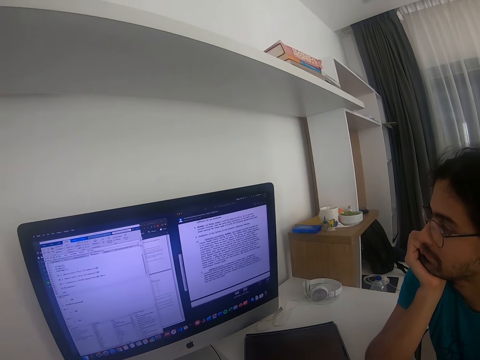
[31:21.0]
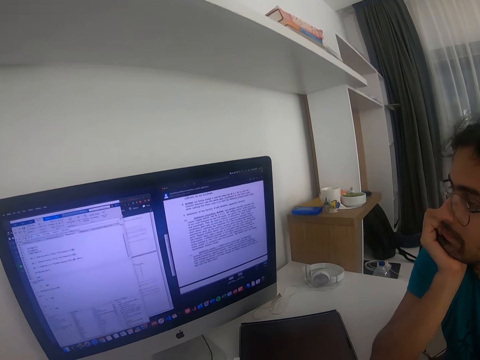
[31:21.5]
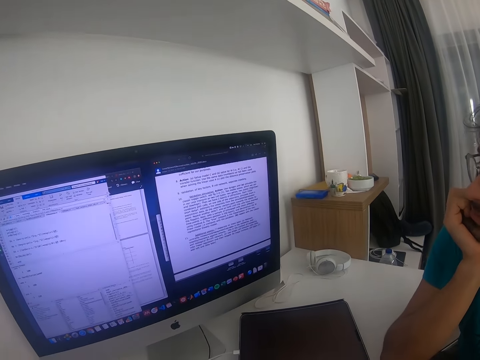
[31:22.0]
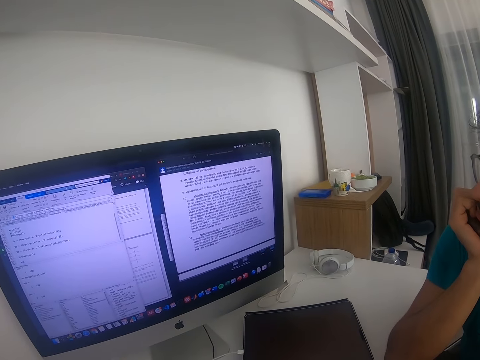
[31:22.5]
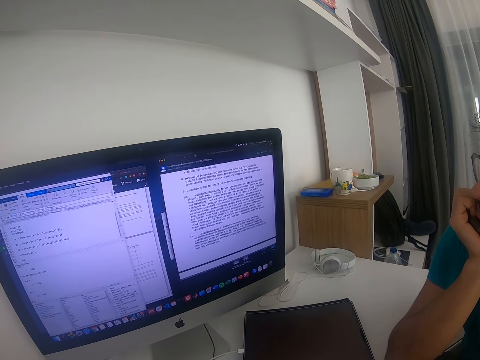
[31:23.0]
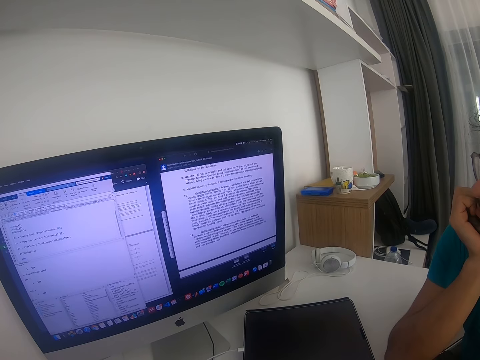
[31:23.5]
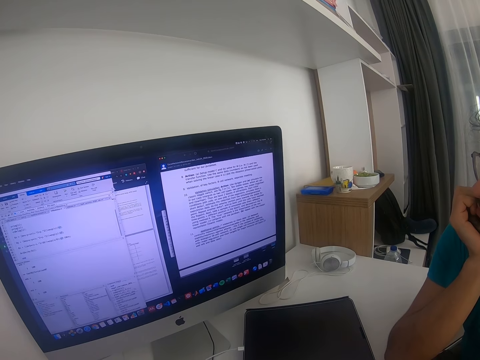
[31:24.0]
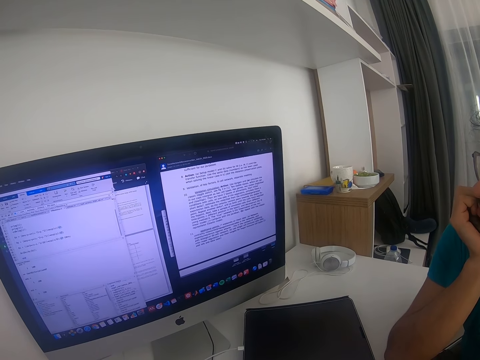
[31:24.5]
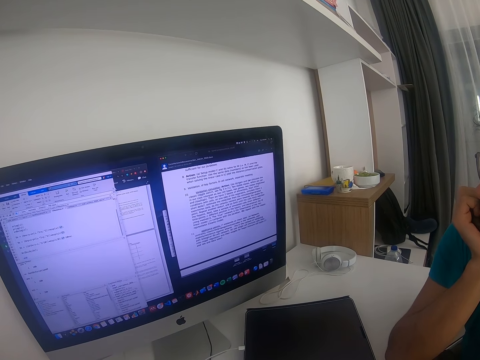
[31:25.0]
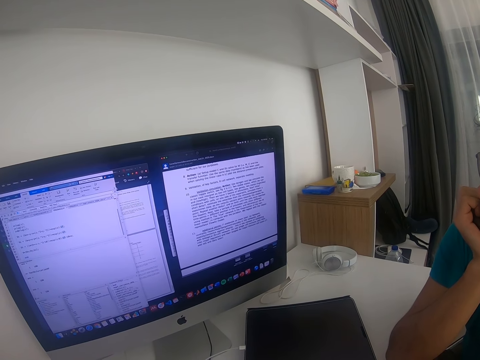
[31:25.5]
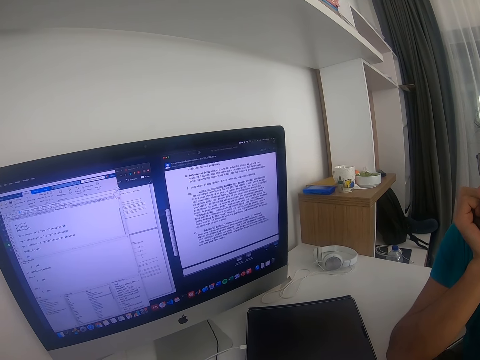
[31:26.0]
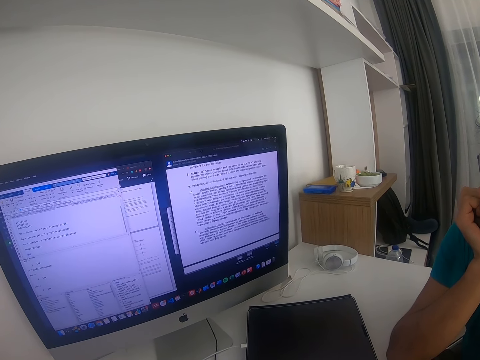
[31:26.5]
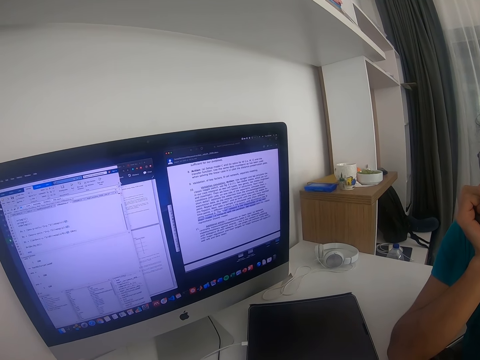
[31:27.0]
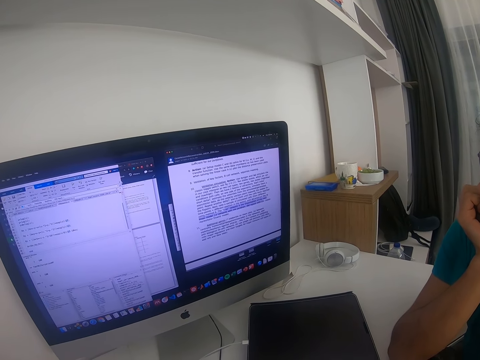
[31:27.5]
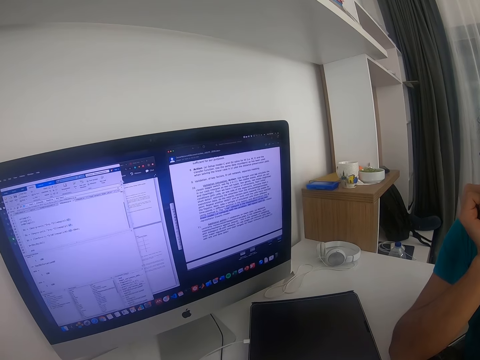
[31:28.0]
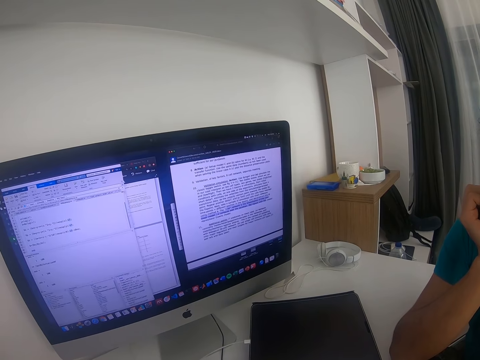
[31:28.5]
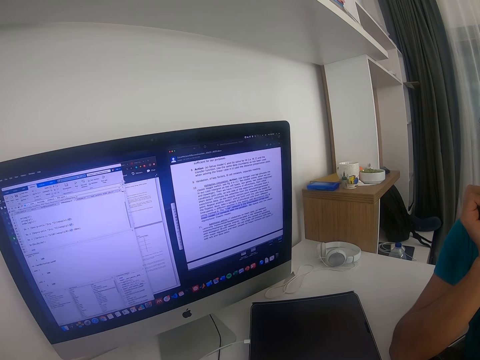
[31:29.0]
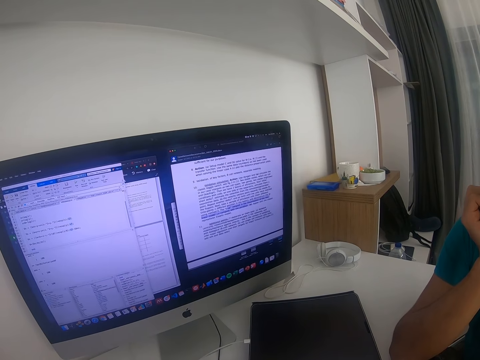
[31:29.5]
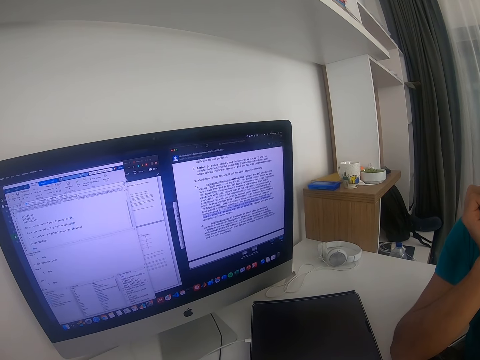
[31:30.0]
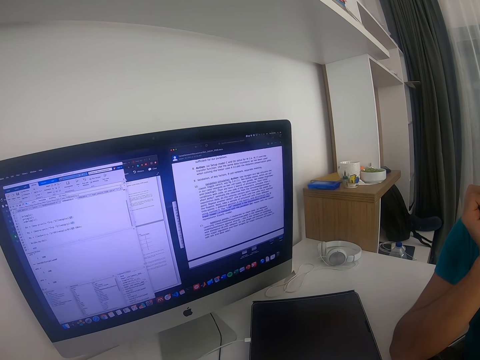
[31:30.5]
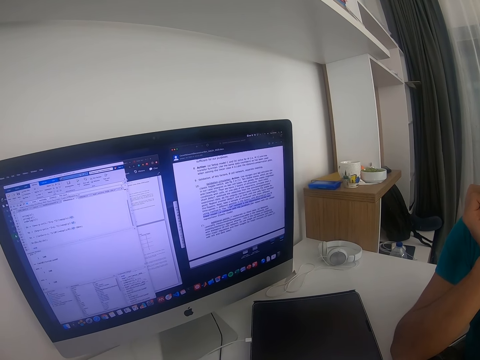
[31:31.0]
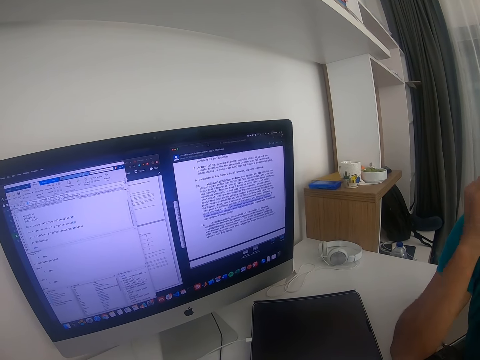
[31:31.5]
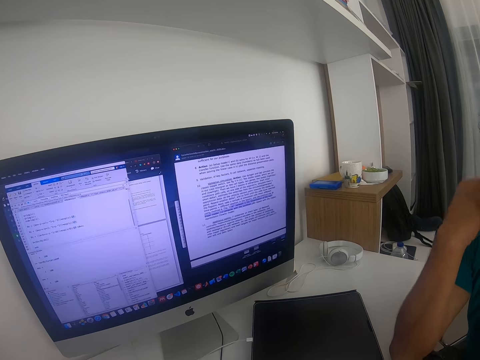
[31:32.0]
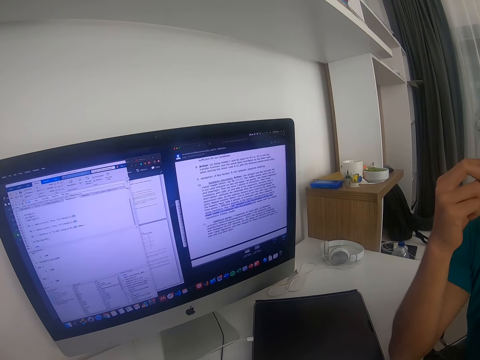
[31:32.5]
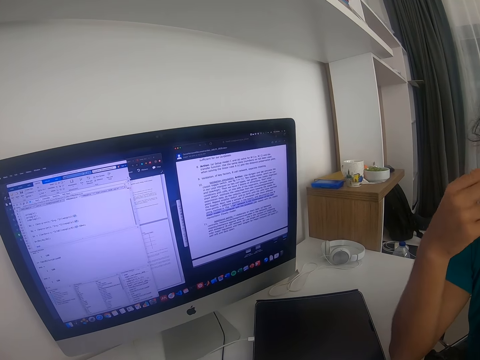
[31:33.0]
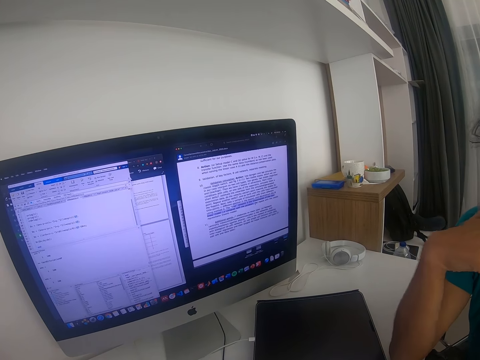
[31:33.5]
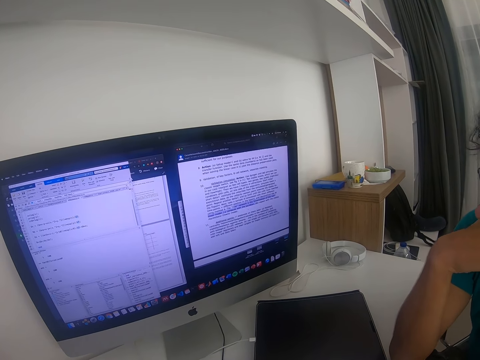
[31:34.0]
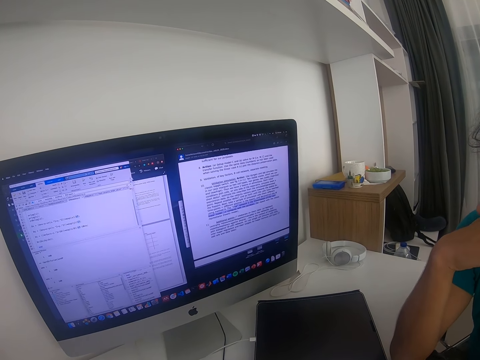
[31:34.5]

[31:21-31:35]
The camera wearer talks around.

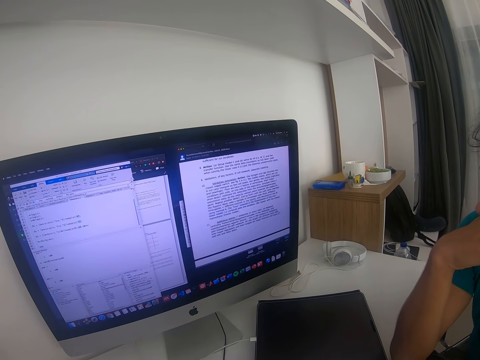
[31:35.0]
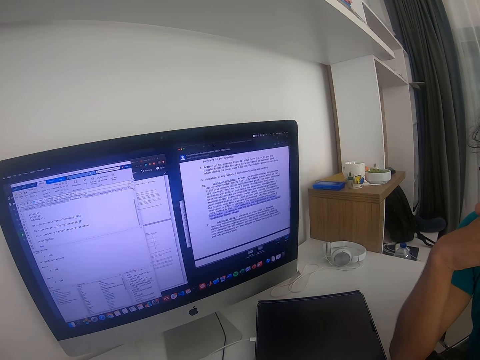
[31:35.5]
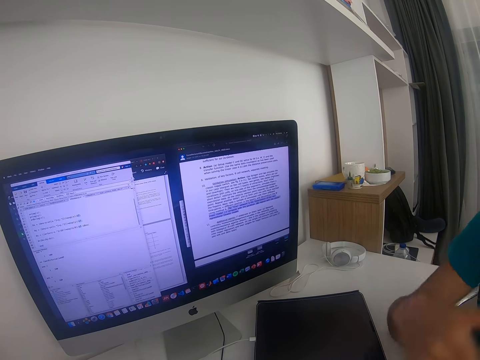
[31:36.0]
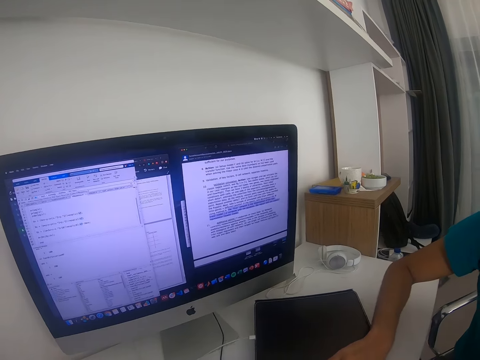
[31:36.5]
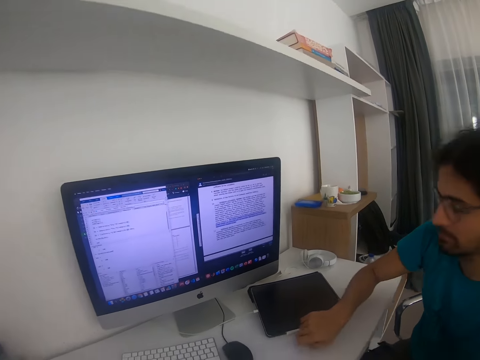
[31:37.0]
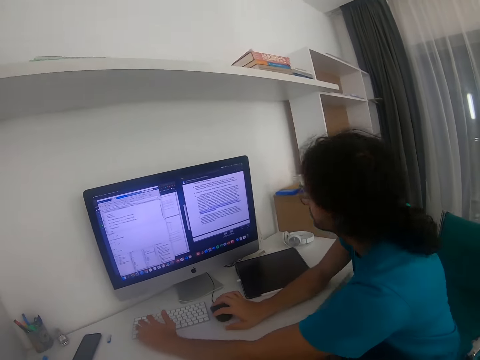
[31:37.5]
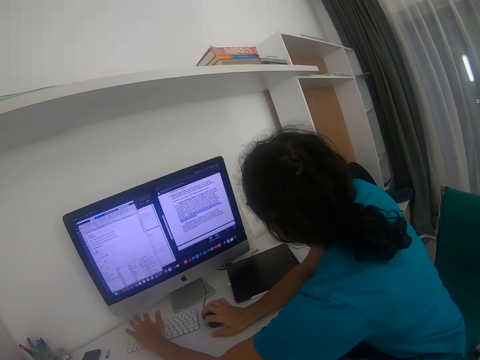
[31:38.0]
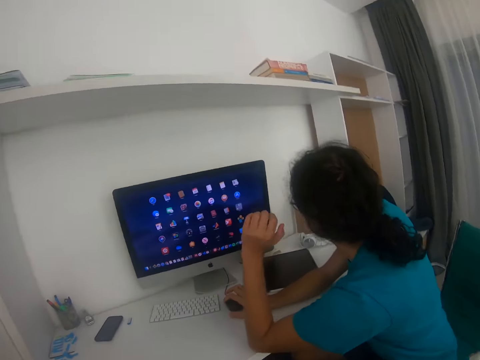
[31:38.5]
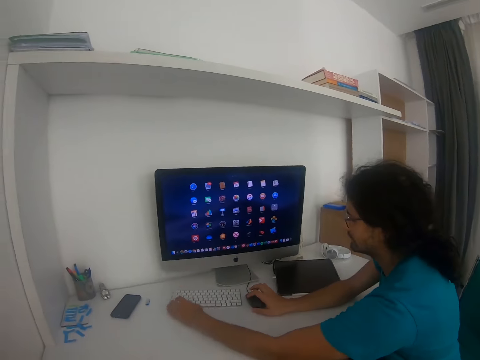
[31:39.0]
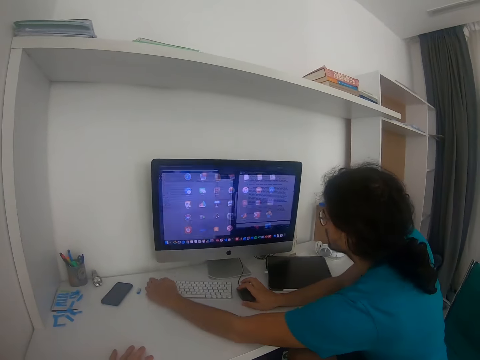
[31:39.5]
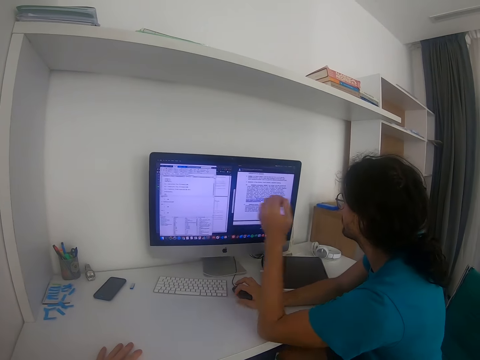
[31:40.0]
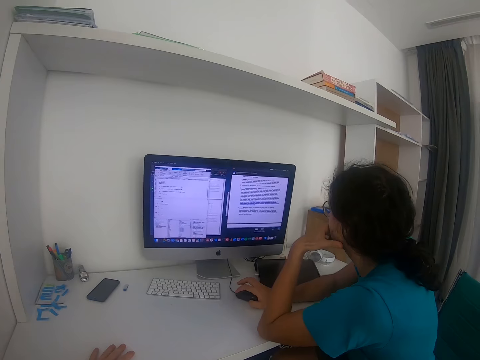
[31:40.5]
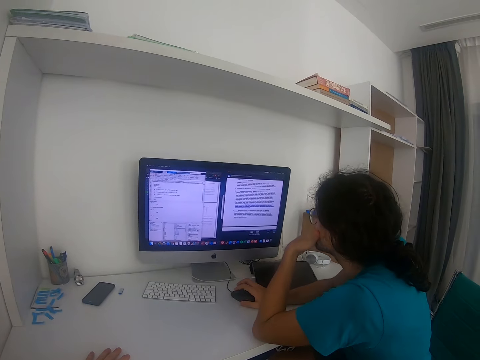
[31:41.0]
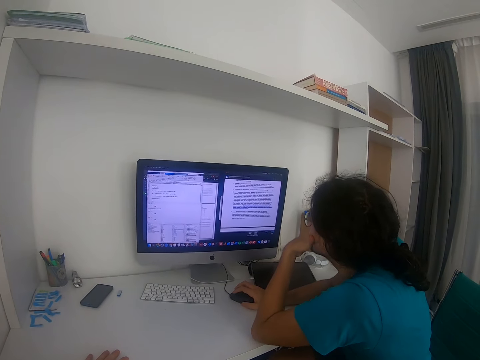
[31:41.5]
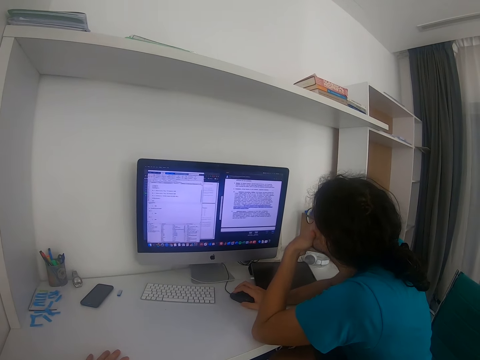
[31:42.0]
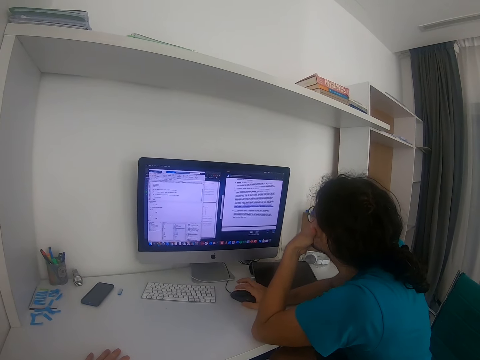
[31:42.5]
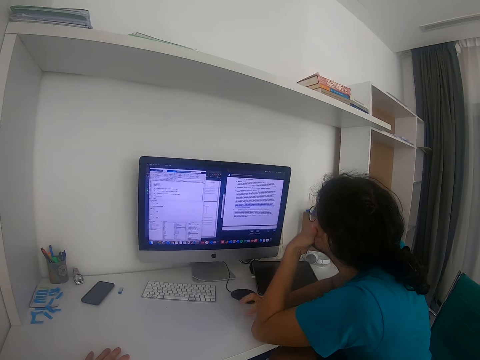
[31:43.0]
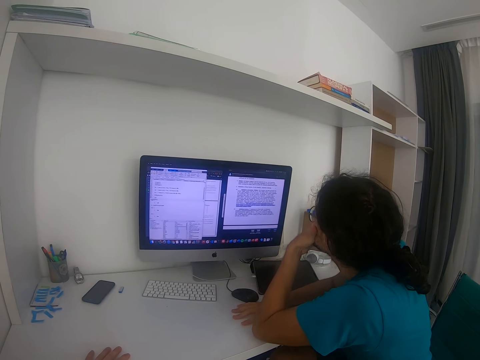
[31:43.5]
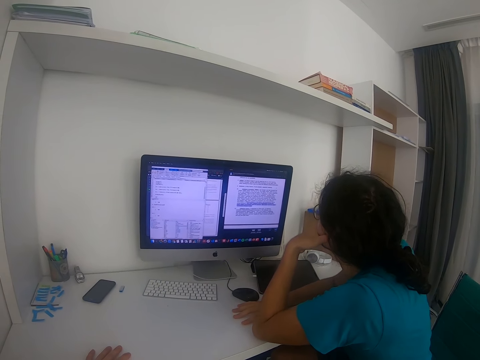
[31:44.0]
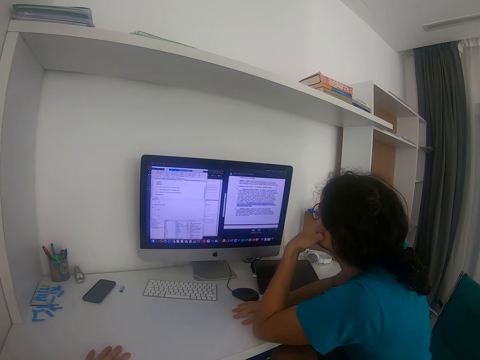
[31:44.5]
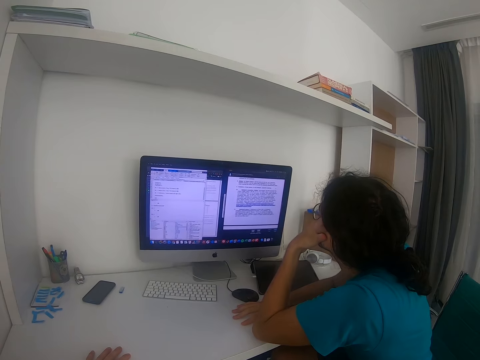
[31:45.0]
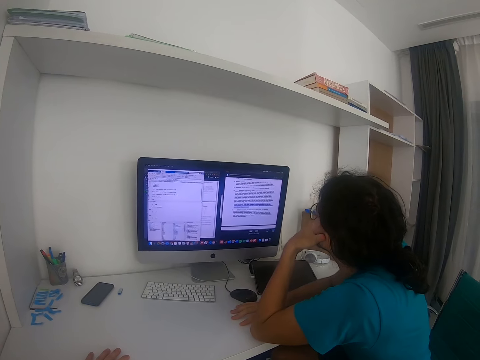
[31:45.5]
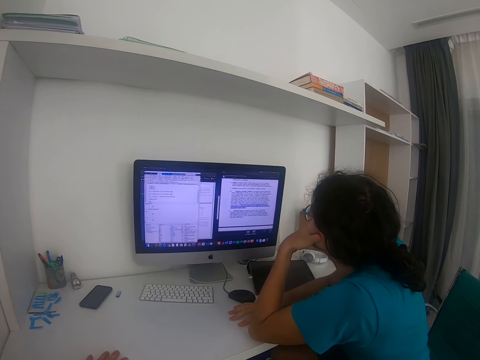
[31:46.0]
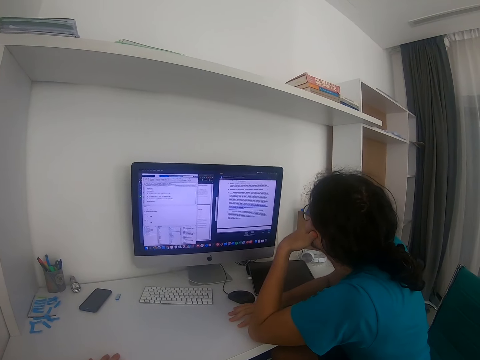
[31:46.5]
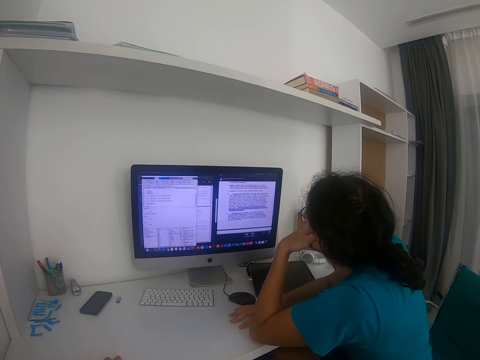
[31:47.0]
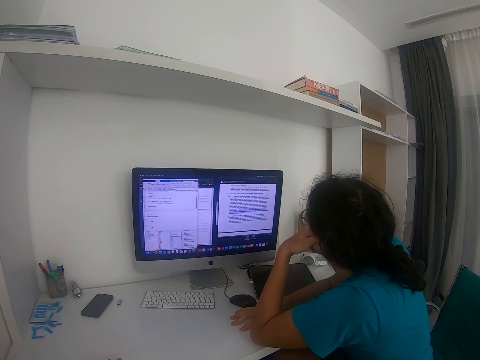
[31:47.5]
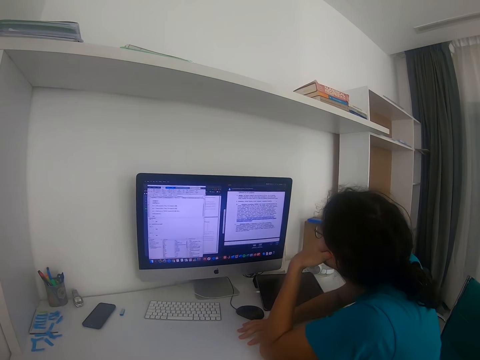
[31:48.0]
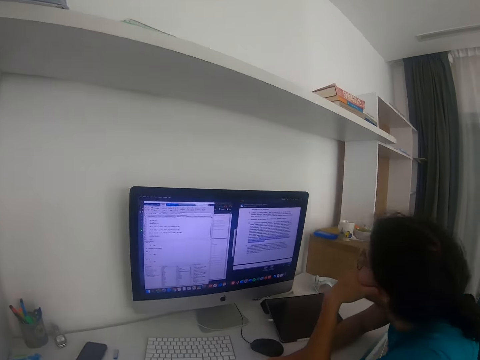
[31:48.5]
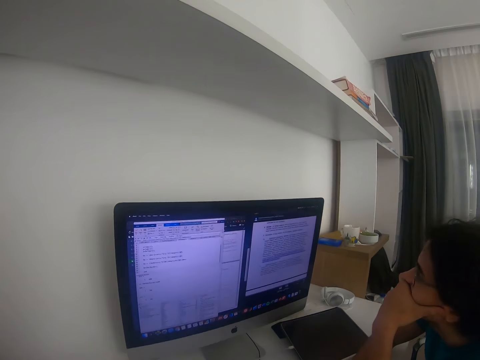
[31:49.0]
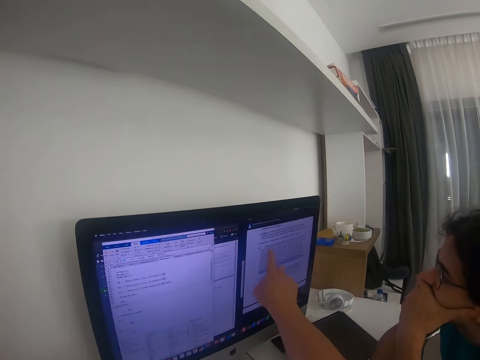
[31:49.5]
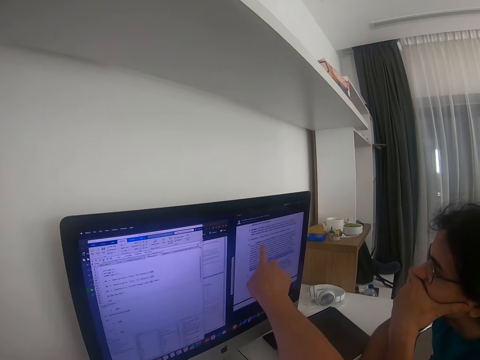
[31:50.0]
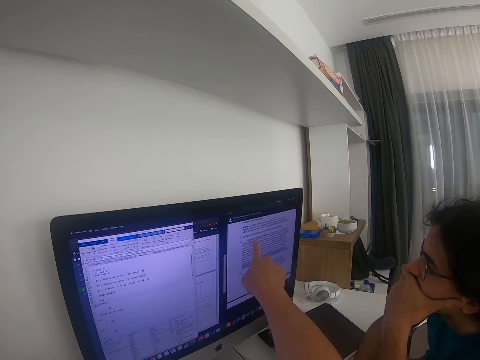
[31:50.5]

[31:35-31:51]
A man pushes the tablet aside. He takes up the mouse, clicks on the keyboard, clicks on the keyboard once more, clicks on the mouse, and lets go of the mouse. The camera wearer holds the table with his left hand. He talks to the man. He moves beside the man. He talks to the man again and shows the man notes on the desktop. He points at the desktop screen.
